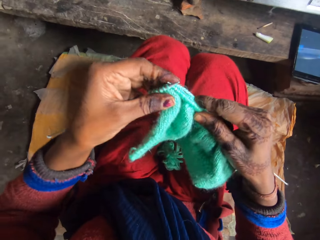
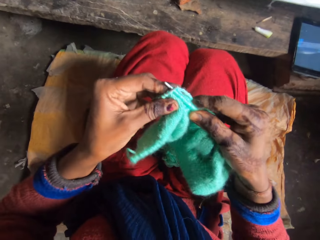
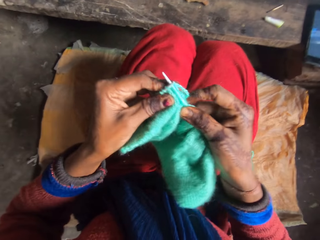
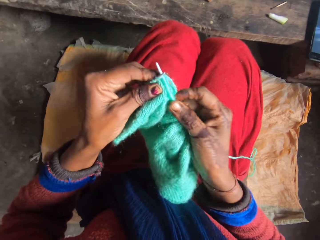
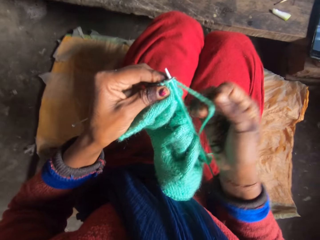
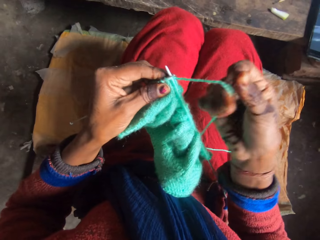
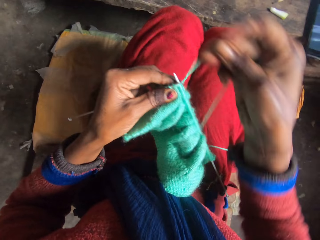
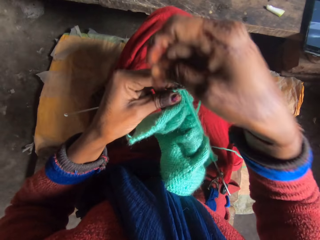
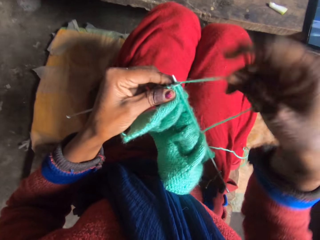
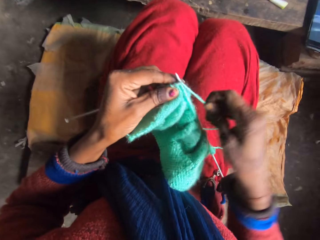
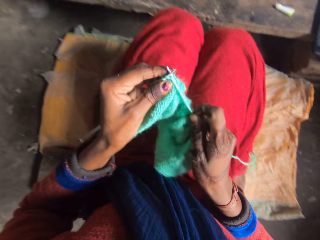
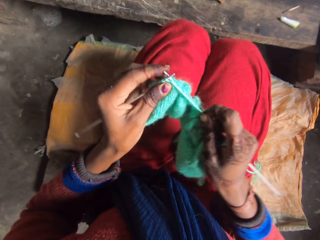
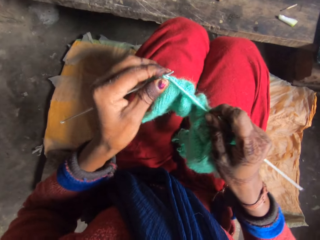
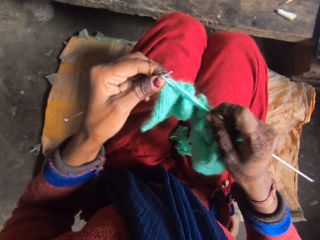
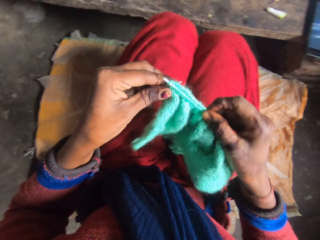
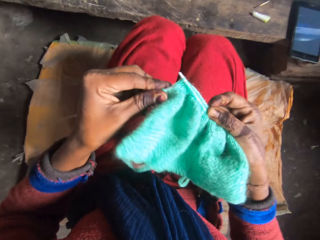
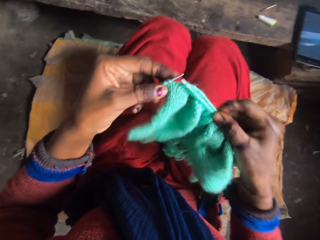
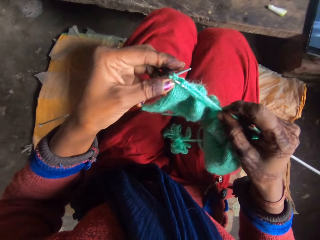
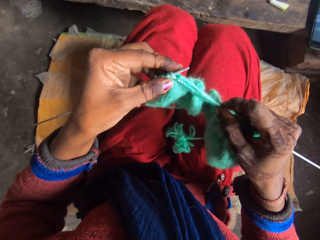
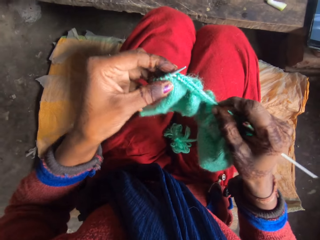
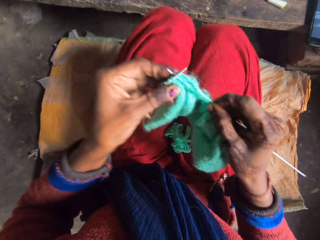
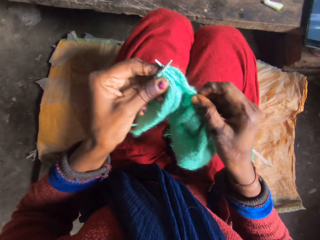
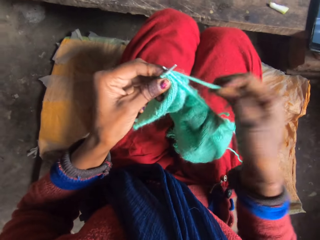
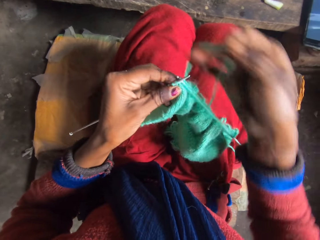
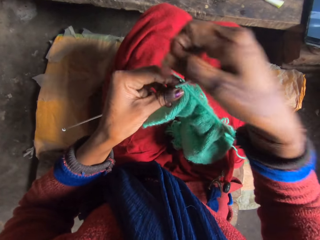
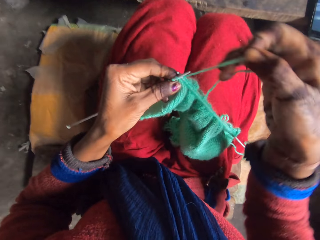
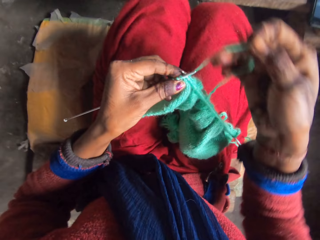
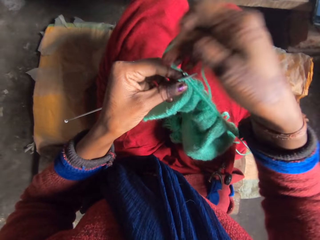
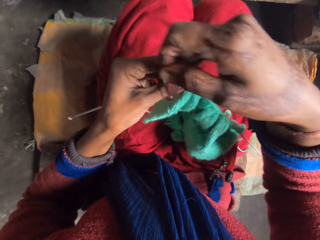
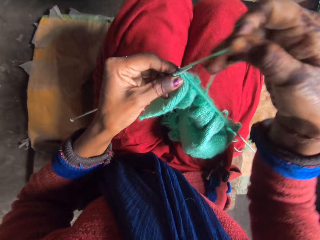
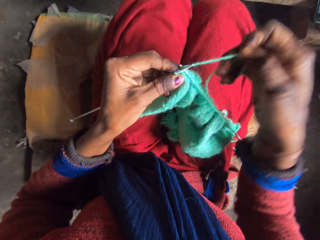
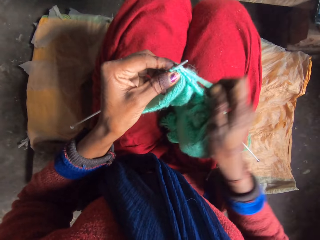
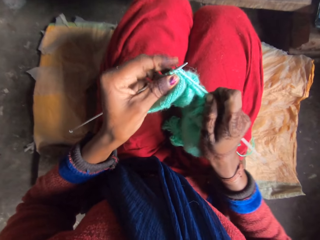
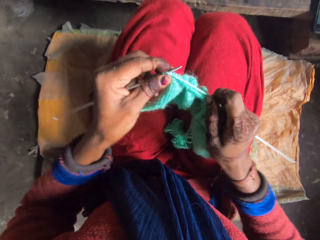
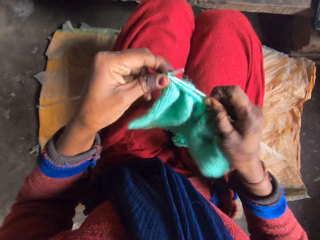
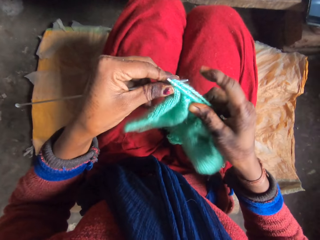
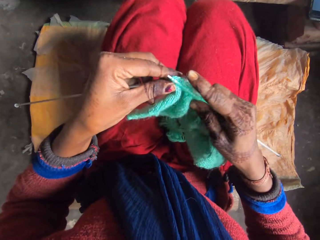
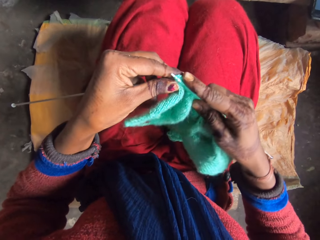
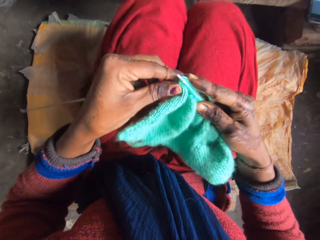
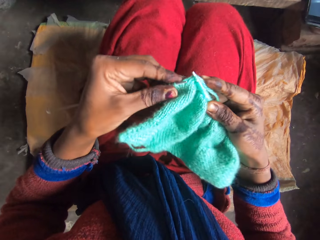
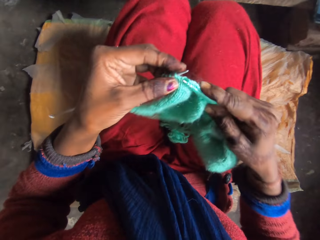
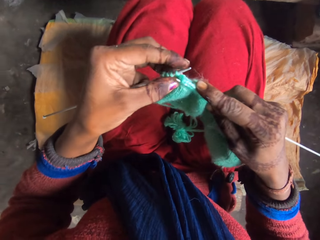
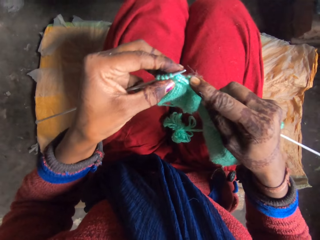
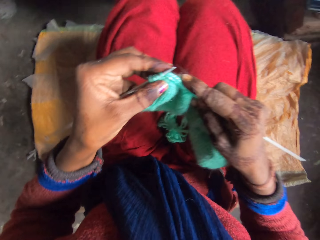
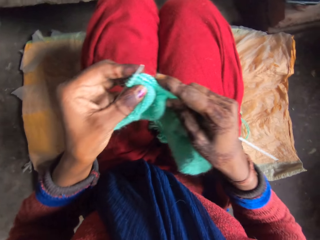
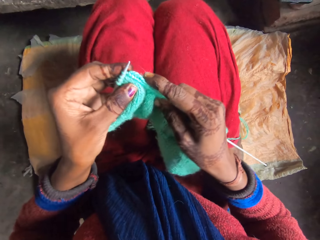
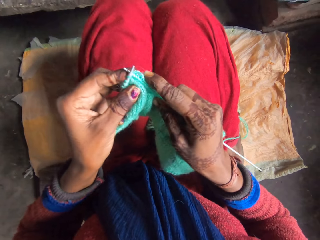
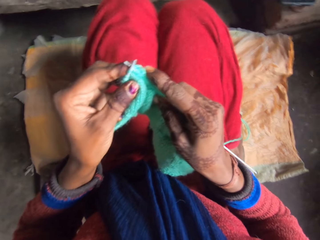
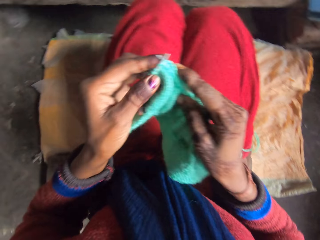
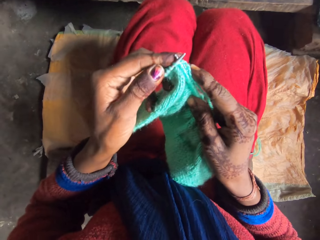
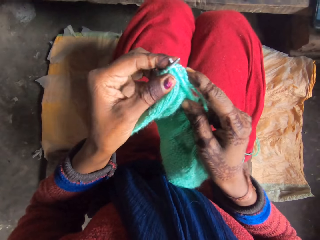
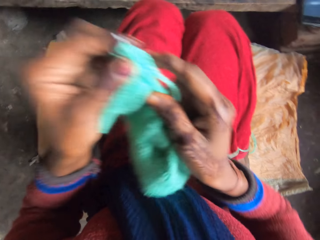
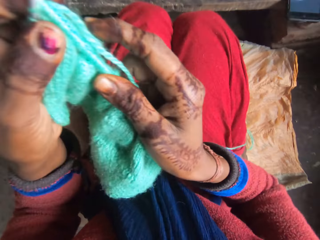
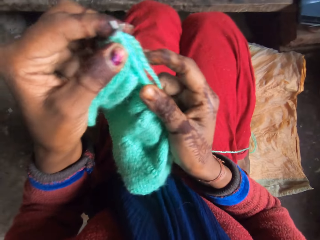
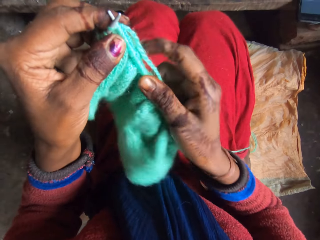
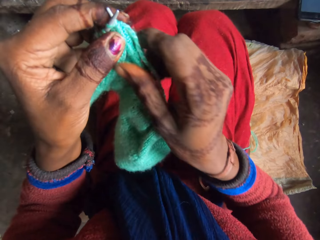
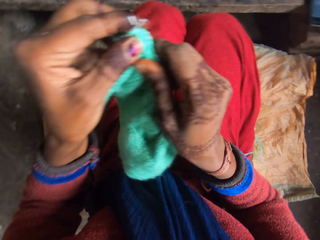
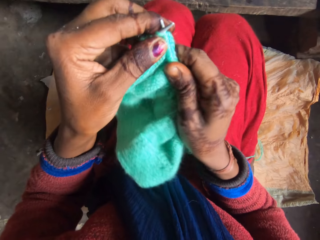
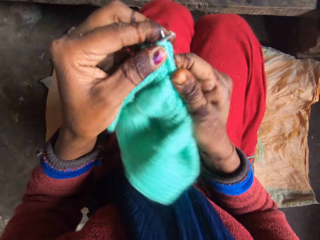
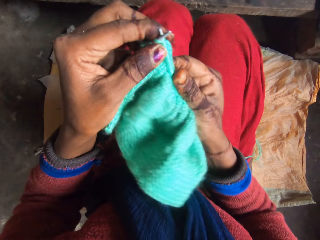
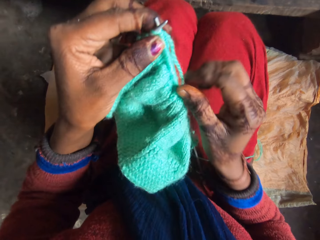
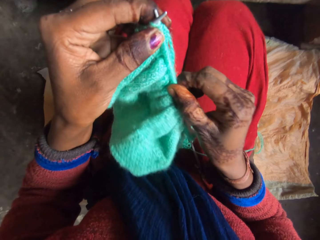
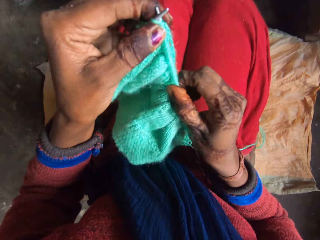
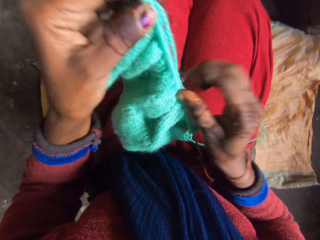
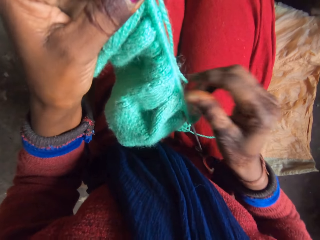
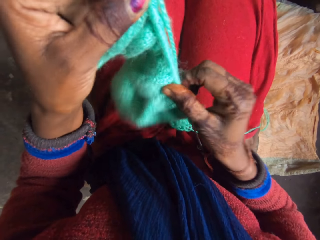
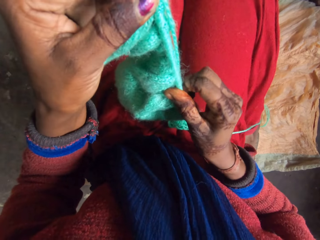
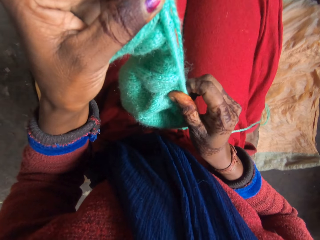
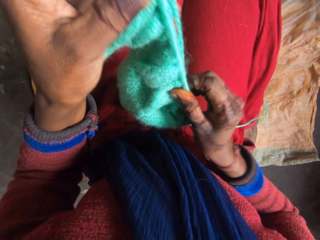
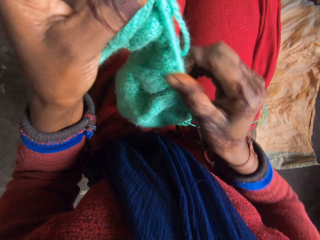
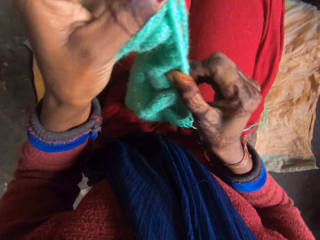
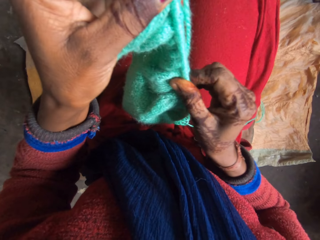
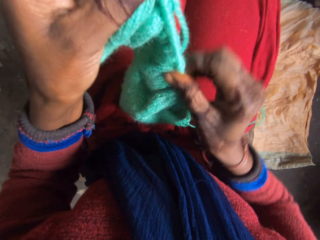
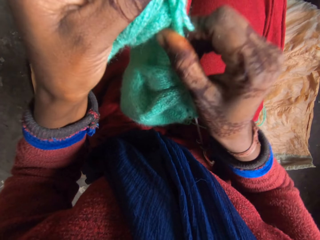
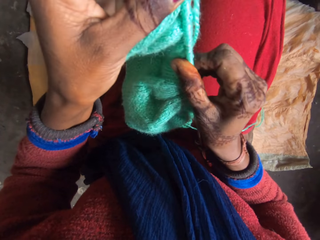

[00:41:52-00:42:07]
The camera wearer straightens a thread. They straighten a fabric.

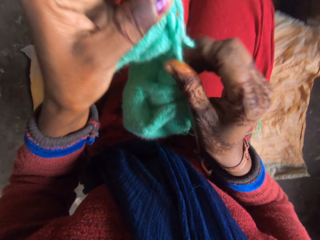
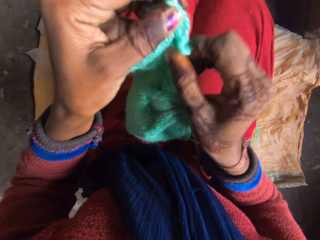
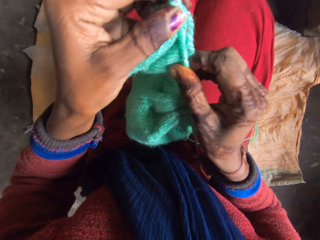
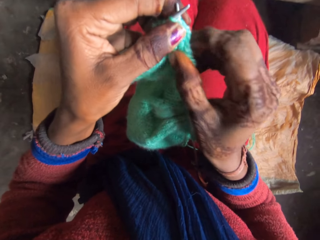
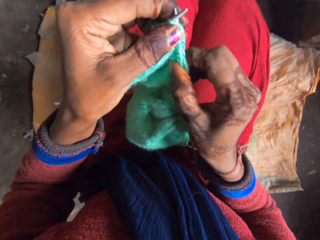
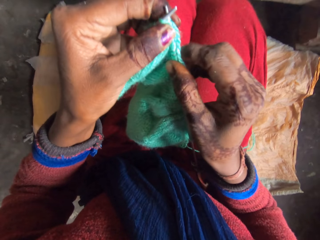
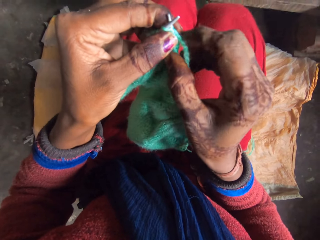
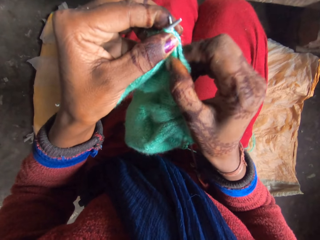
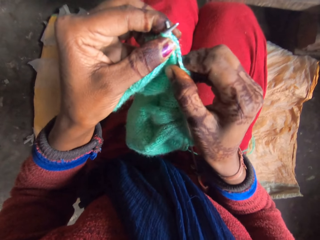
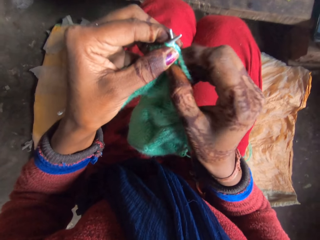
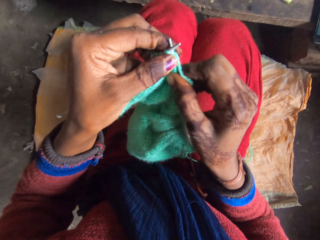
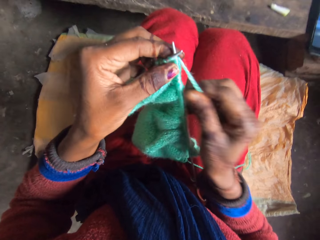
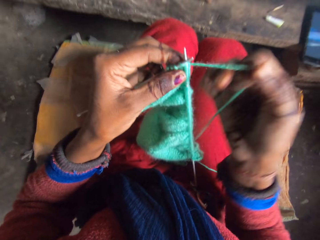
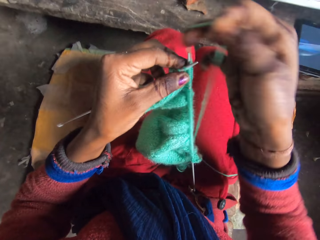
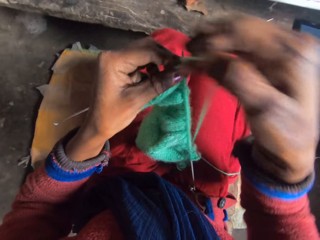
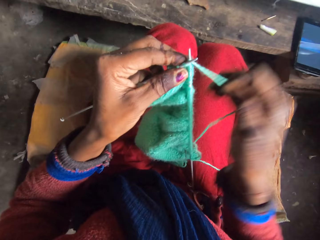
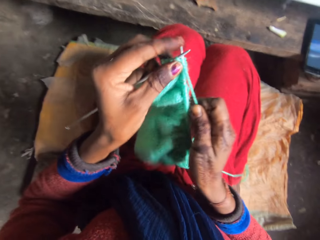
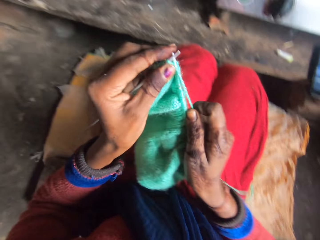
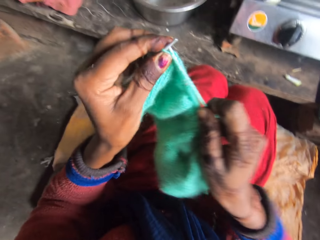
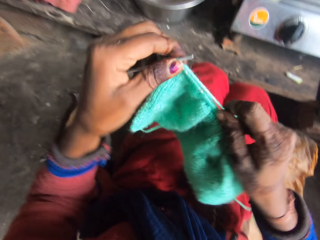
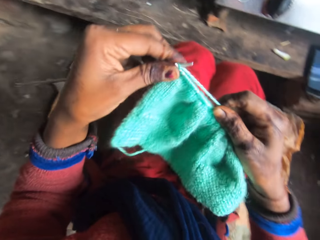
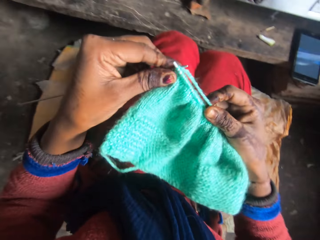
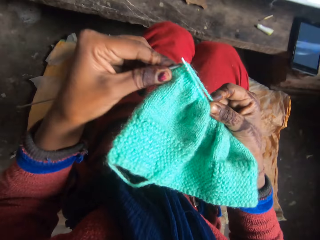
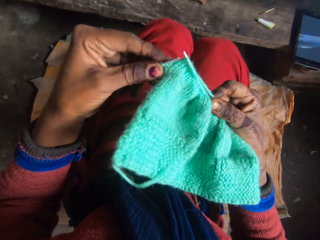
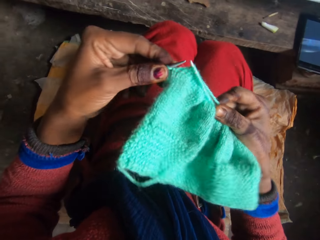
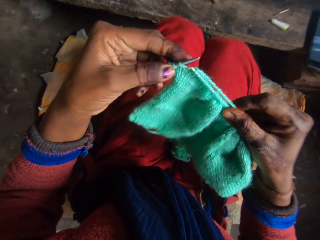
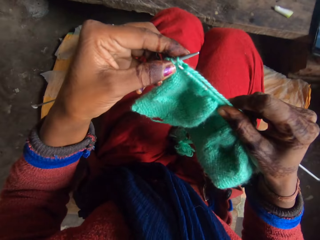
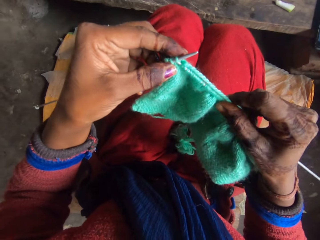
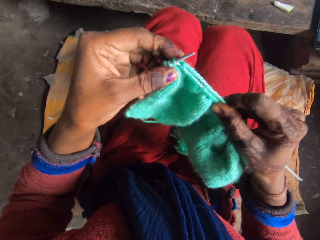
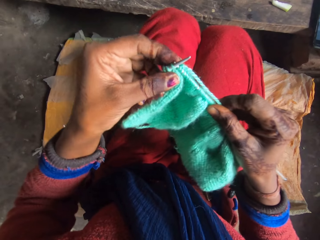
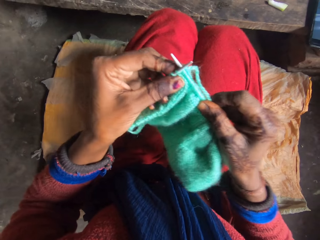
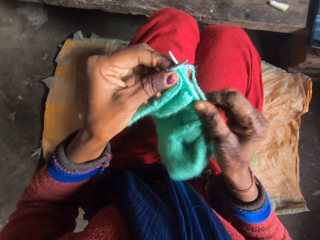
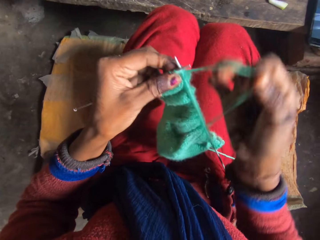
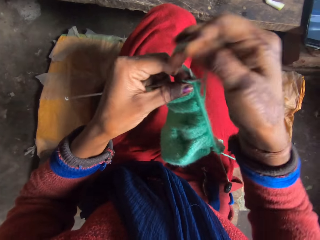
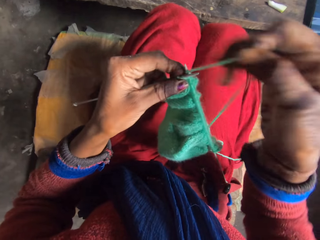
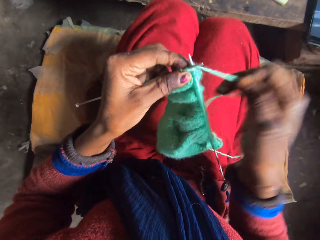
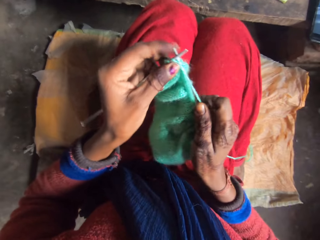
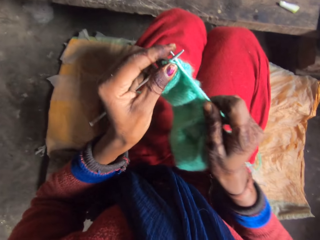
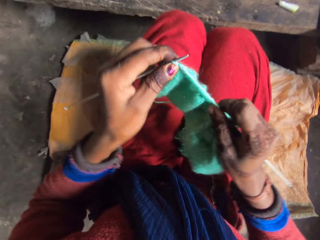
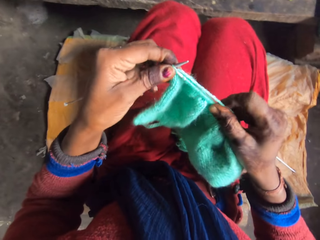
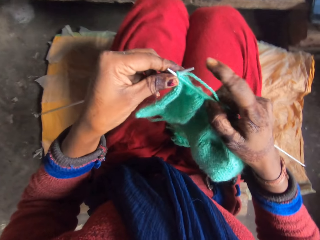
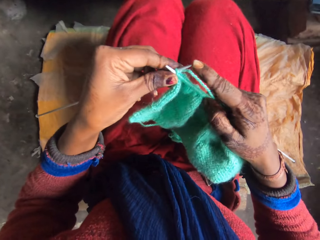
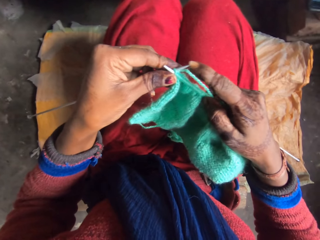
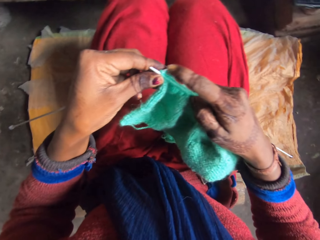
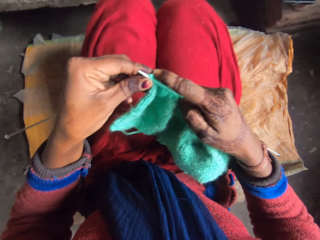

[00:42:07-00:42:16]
The camera wearer knits a fabric.
